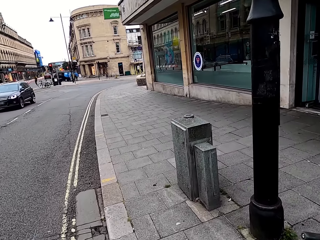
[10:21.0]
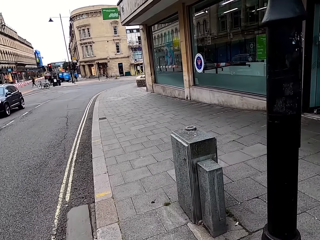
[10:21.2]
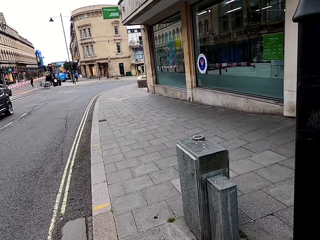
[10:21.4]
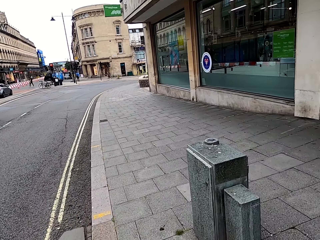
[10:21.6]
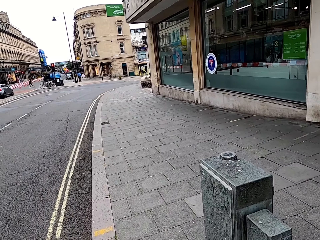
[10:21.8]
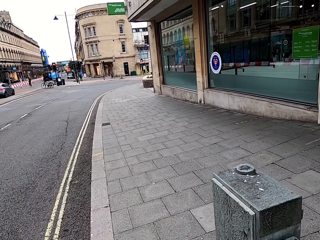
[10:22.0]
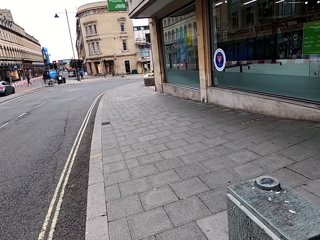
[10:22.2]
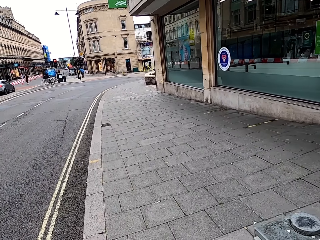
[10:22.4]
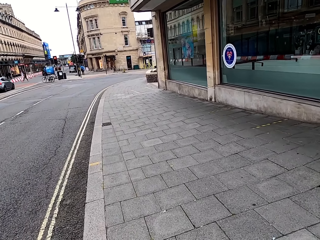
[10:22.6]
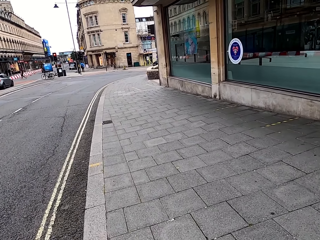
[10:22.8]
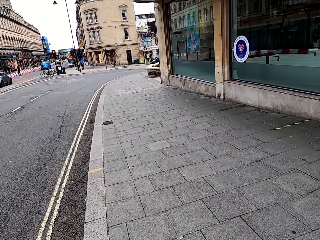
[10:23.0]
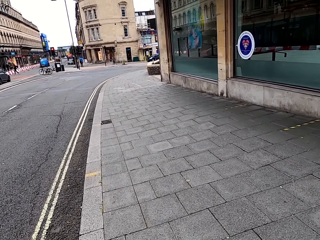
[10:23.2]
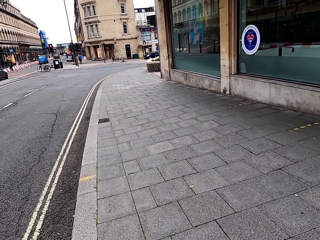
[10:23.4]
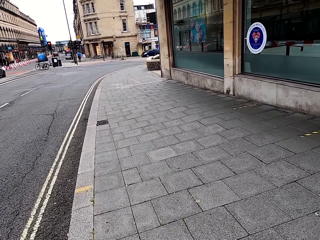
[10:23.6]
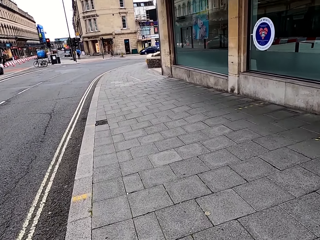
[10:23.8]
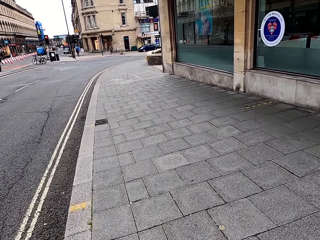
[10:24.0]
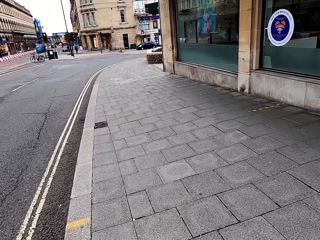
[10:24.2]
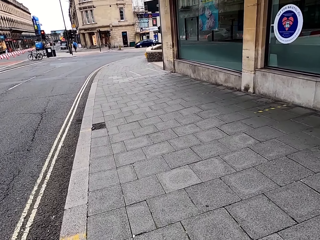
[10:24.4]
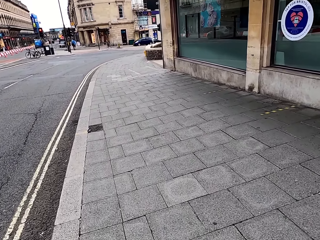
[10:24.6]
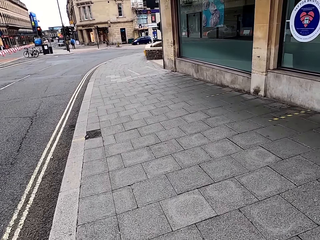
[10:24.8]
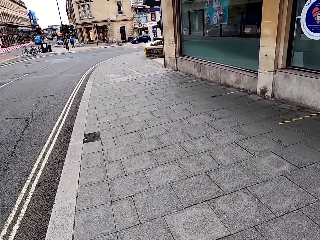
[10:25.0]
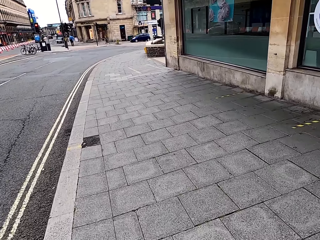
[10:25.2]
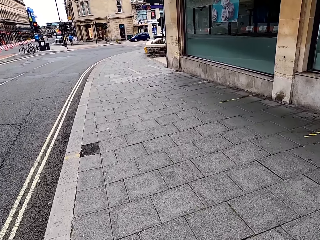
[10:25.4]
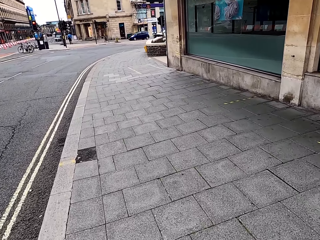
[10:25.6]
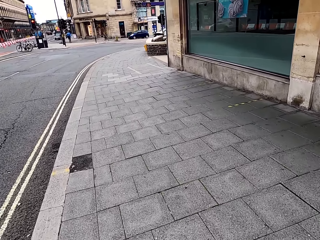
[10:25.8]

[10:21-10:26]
The camera wearer walks on the pavement.

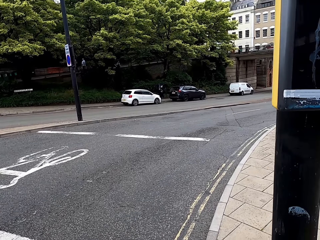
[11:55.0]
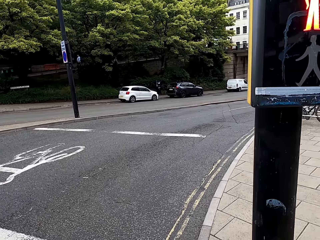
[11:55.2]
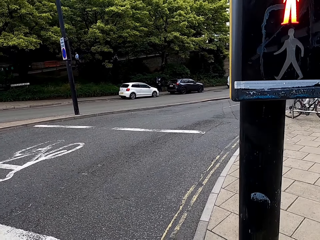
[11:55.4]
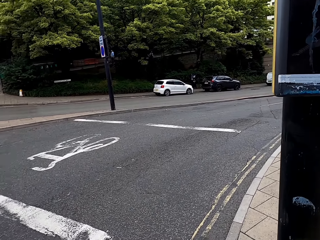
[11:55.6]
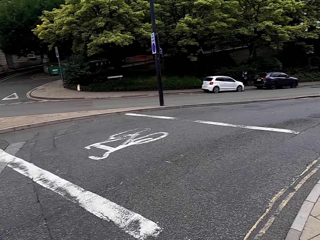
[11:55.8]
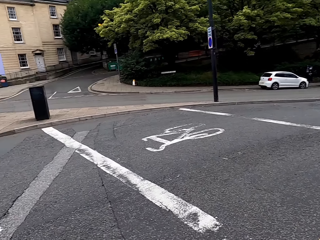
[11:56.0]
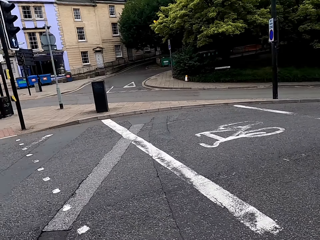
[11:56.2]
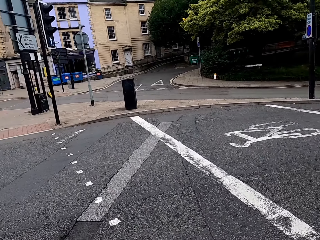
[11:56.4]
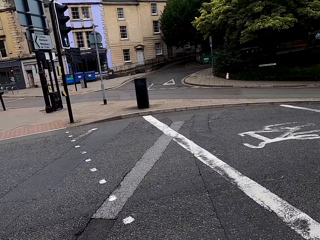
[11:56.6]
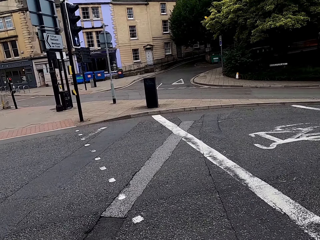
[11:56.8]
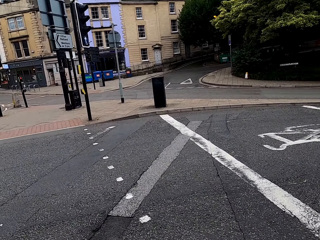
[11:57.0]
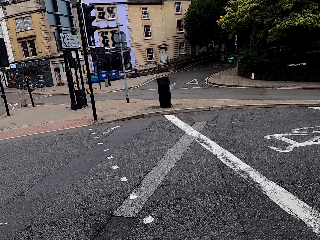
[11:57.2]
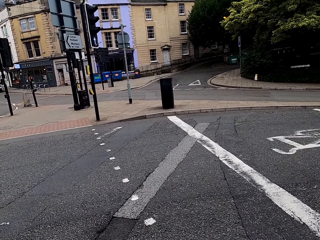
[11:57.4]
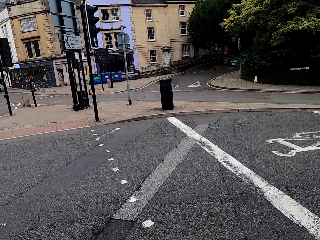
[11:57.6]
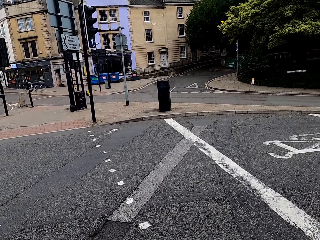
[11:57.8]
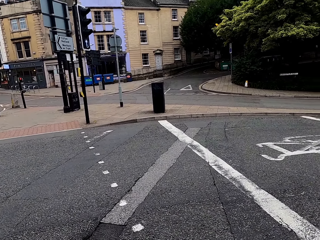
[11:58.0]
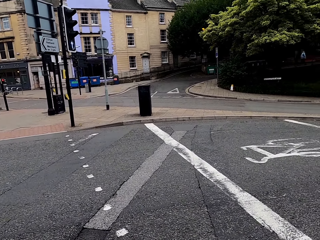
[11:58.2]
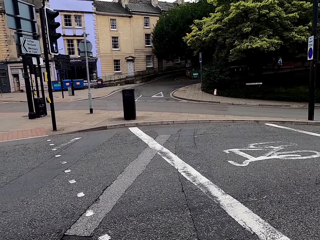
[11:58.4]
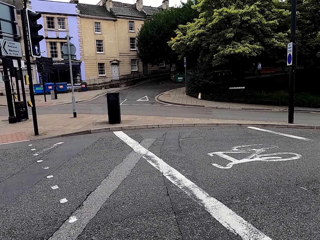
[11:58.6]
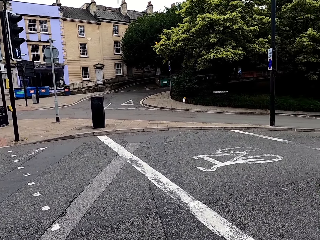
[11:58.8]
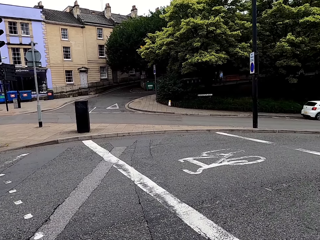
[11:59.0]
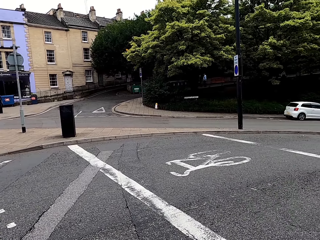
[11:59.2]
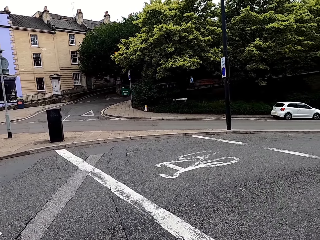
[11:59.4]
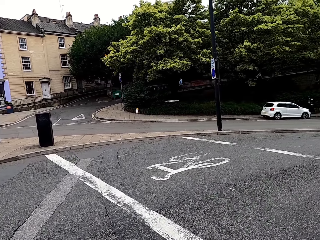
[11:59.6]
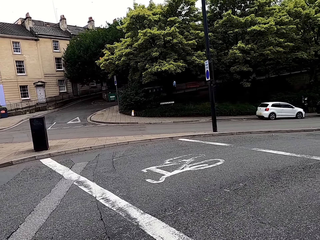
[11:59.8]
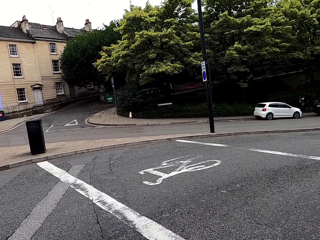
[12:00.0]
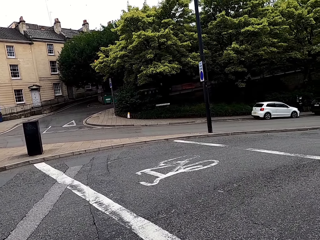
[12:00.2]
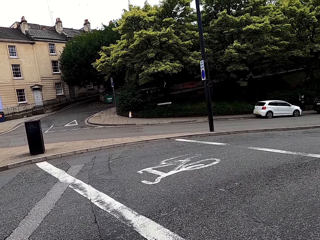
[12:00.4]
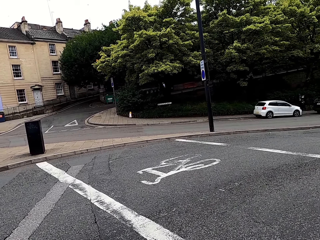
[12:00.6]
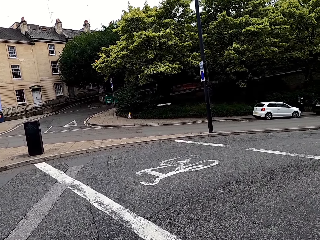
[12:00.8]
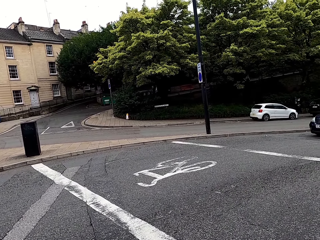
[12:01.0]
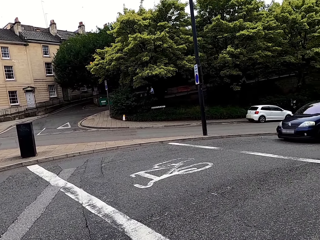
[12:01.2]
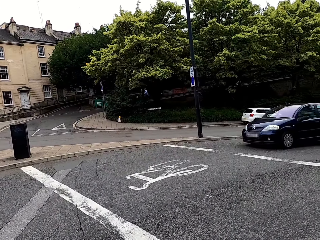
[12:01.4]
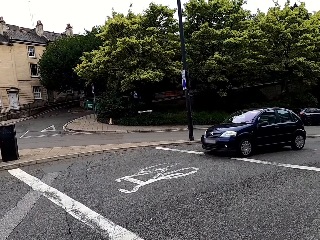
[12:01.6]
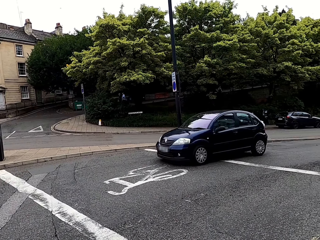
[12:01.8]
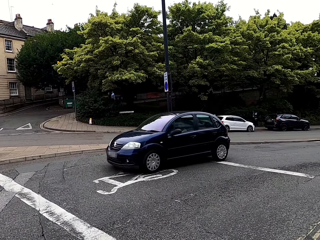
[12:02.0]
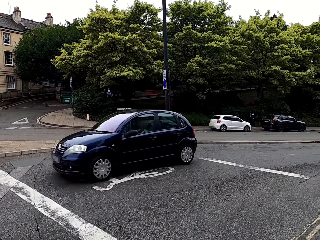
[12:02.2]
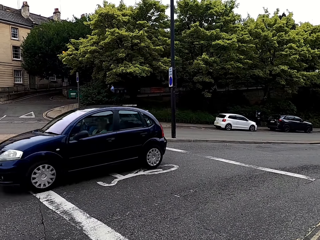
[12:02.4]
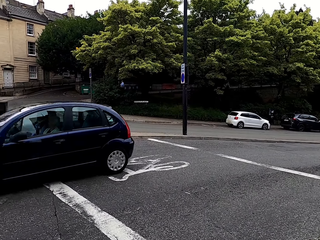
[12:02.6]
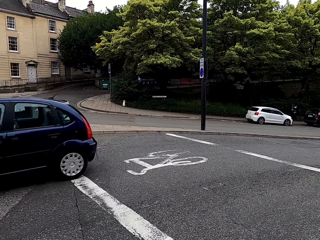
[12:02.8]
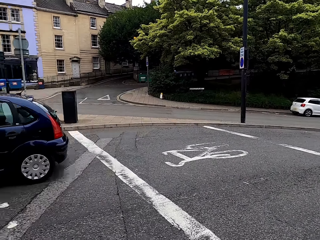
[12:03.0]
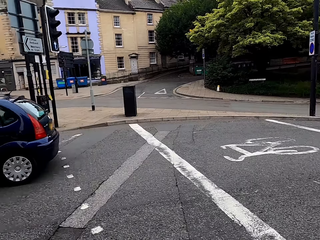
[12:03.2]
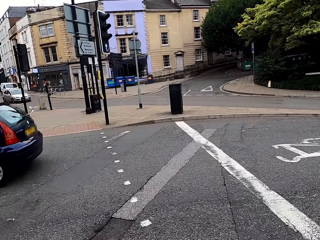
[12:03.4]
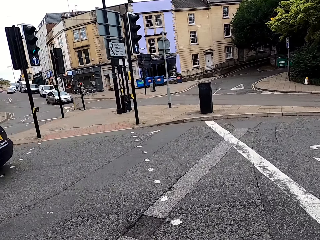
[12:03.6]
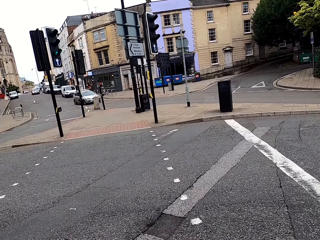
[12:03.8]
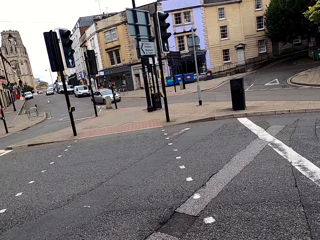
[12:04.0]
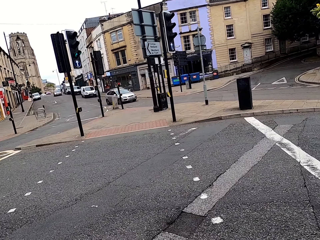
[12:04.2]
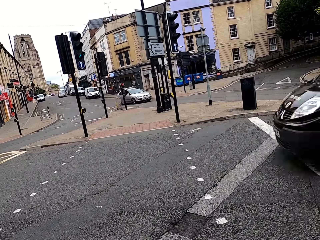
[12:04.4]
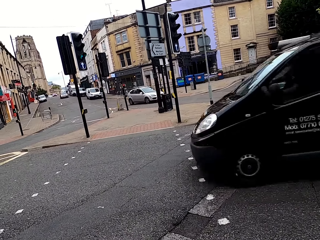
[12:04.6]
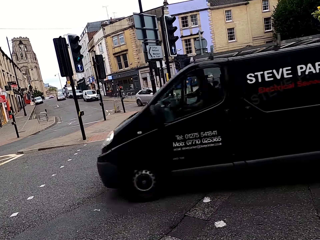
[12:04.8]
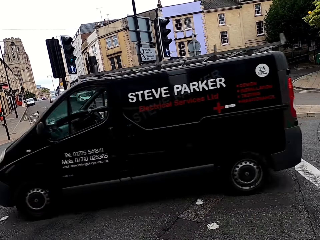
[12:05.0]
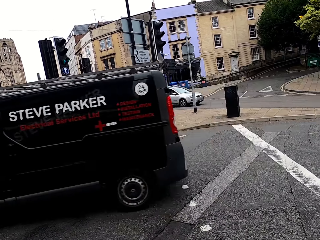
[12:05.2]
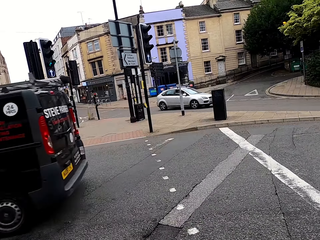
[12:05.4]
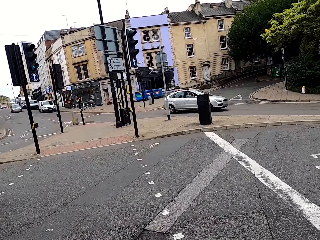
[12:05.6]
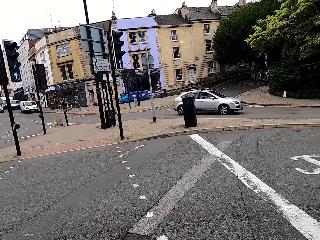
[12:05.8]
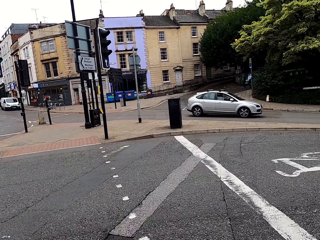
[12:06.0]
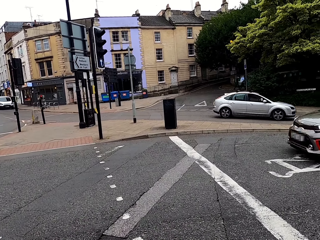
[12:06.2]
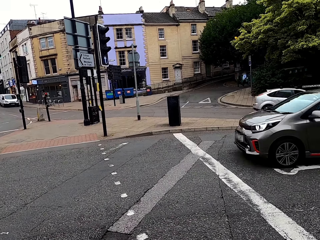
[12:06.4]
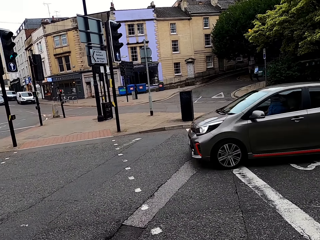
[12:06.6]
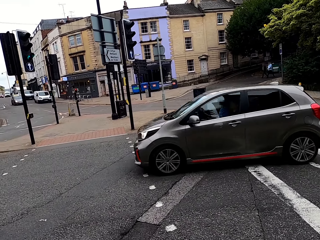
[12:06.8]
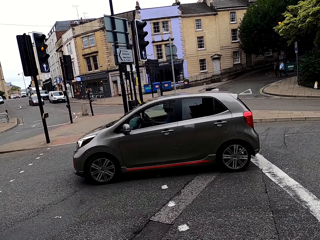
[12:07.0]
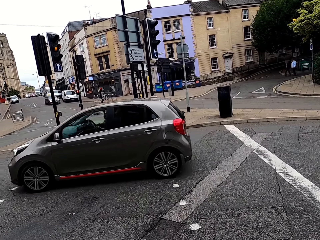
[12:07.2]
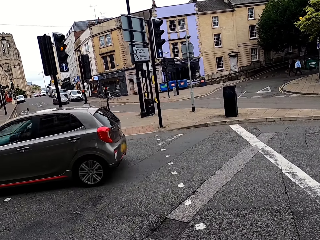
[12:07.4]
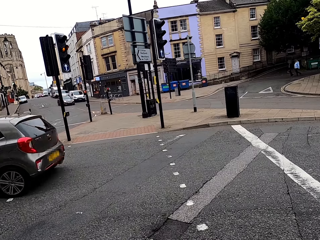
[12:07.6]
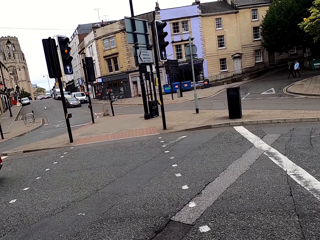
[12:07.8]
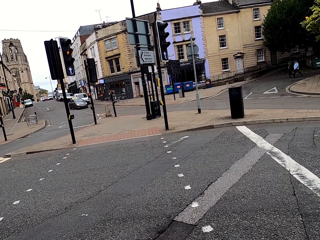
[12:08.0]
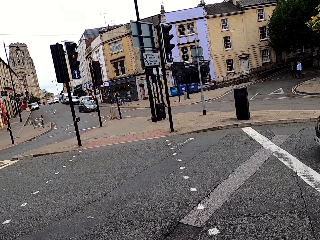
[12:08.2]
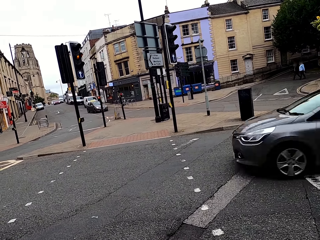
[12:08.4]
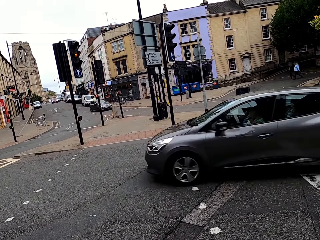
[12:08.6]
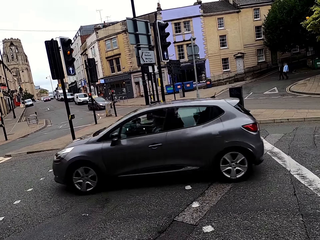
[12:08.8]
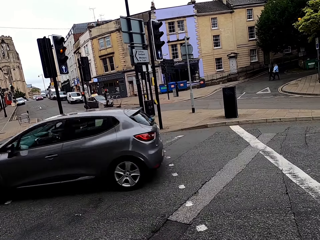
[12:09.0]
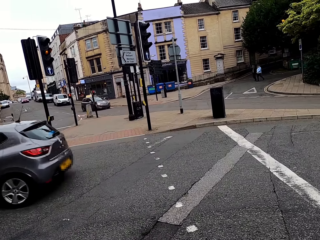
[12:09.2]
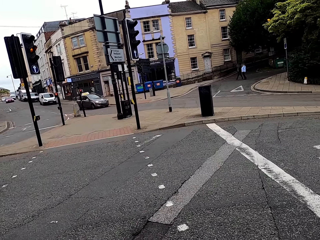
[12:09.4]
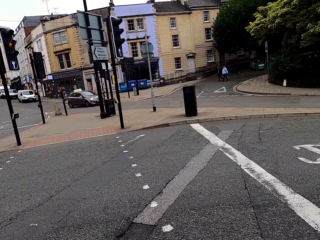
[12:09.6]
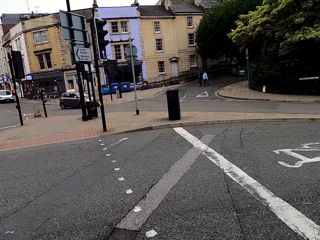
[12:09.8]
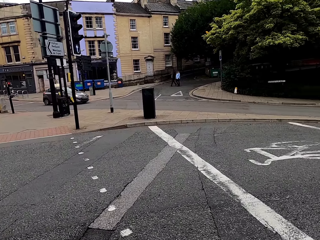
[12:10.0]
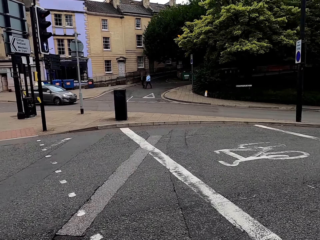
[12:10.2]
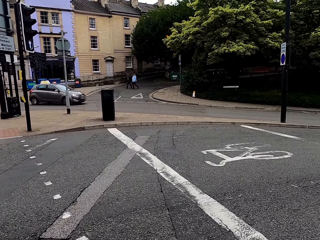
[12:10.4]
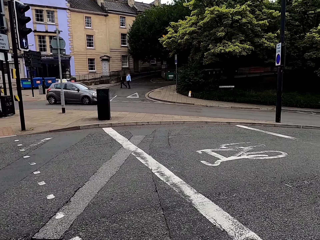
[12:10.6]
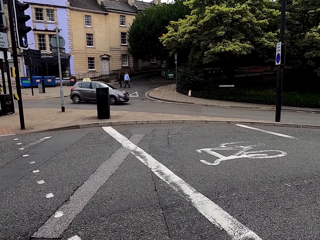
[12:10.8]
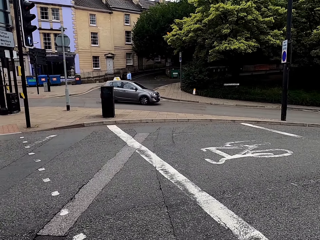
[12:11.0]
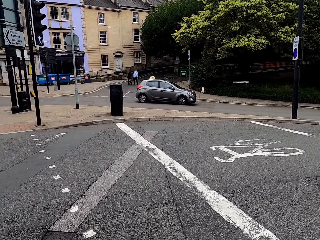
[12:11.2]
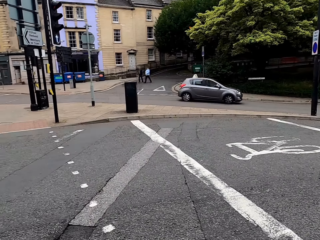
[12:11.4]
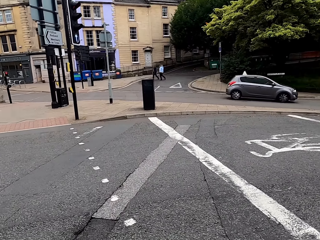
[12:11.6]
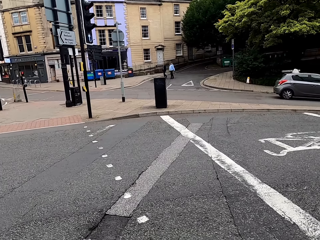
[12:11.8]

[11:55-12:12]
The camera wearer turns around the pavement. They look around.
